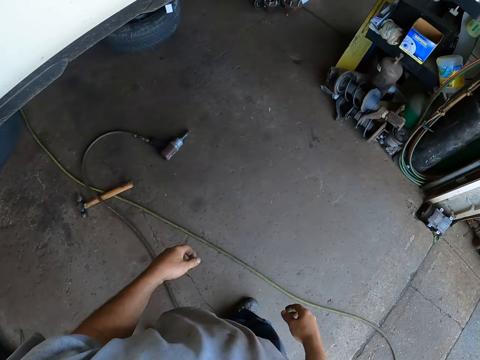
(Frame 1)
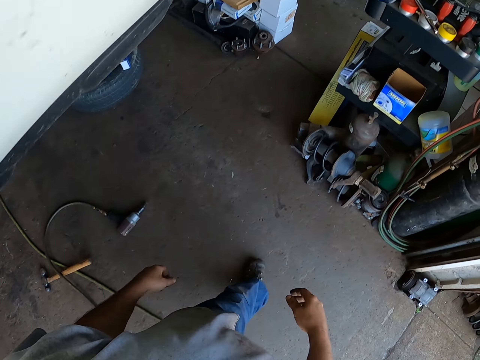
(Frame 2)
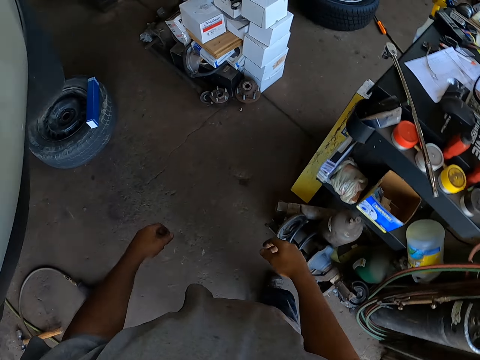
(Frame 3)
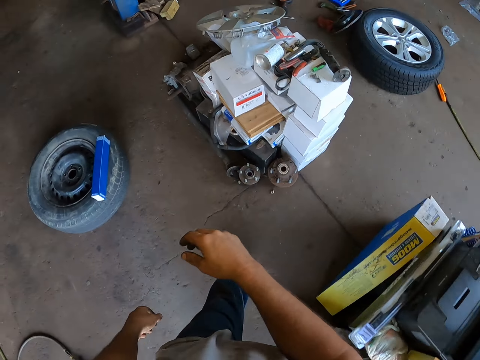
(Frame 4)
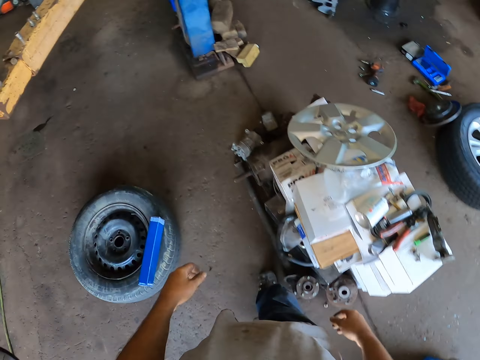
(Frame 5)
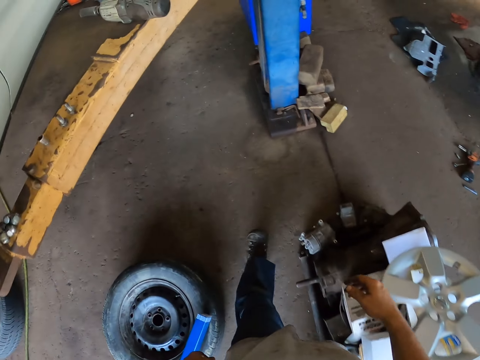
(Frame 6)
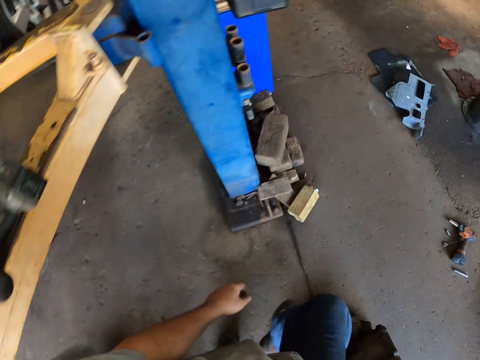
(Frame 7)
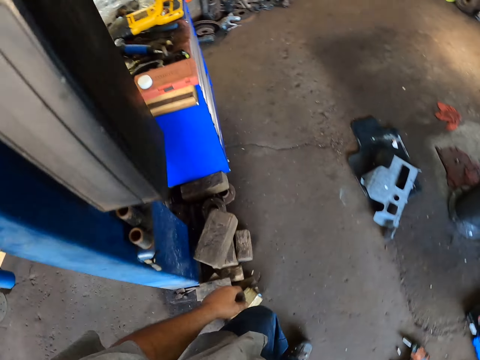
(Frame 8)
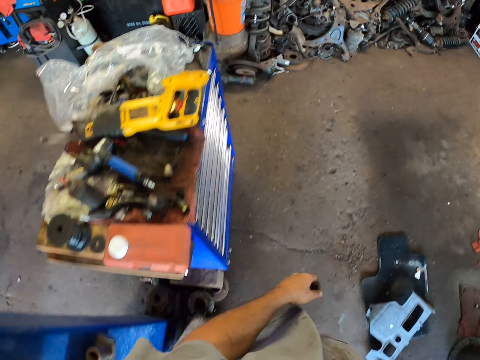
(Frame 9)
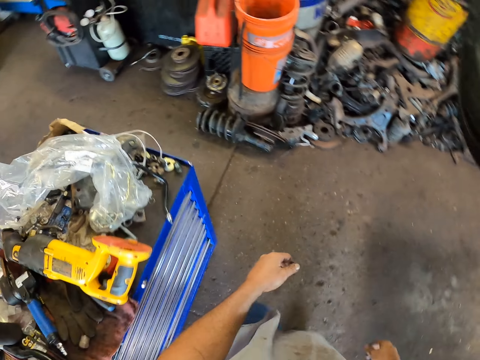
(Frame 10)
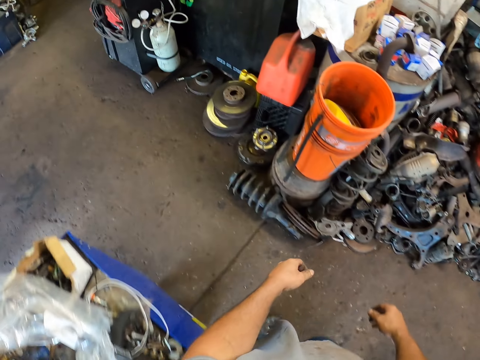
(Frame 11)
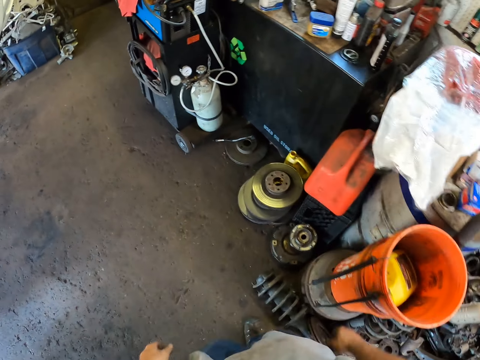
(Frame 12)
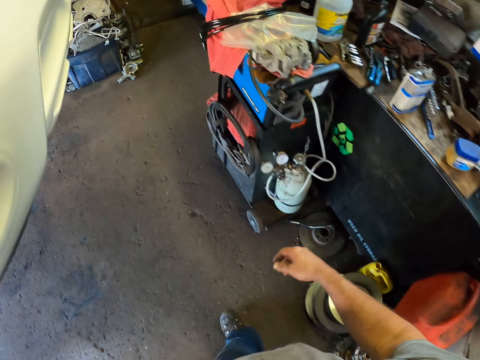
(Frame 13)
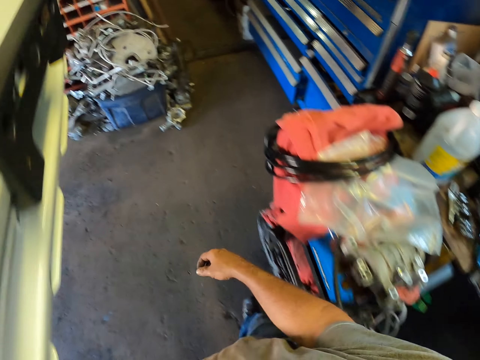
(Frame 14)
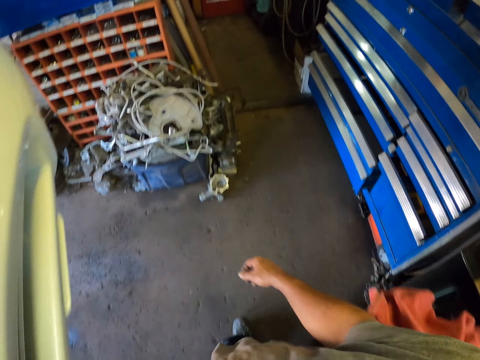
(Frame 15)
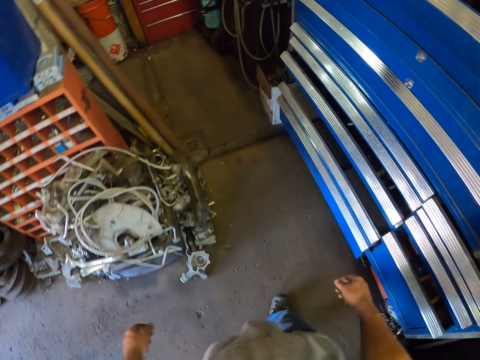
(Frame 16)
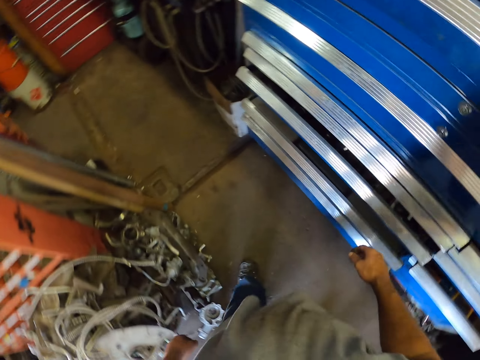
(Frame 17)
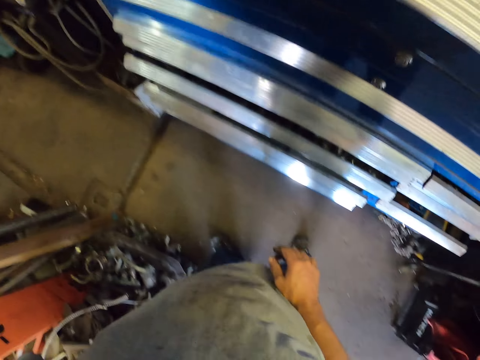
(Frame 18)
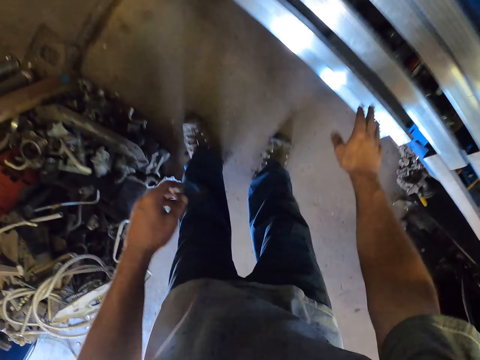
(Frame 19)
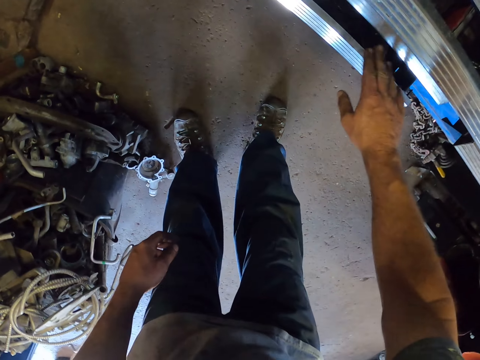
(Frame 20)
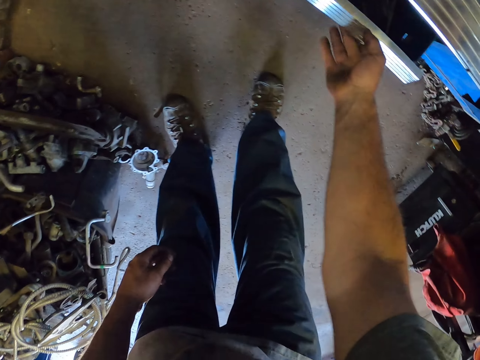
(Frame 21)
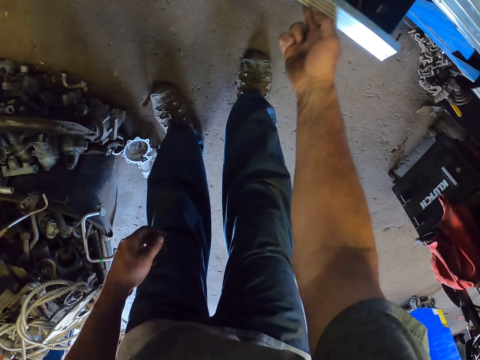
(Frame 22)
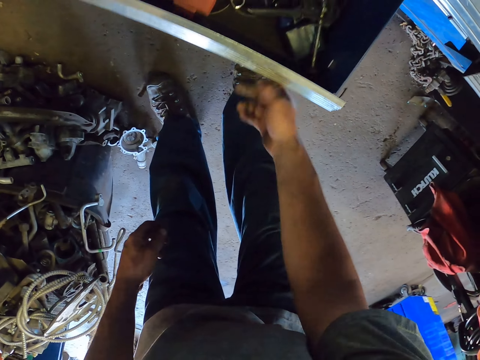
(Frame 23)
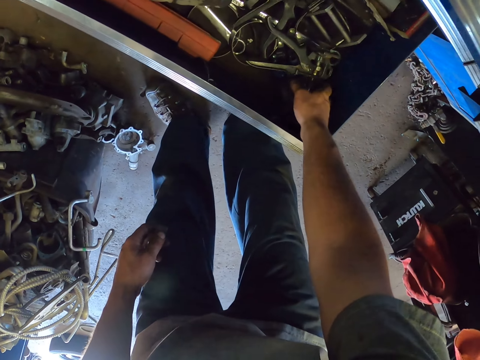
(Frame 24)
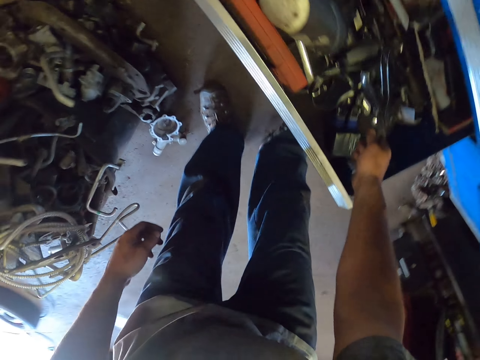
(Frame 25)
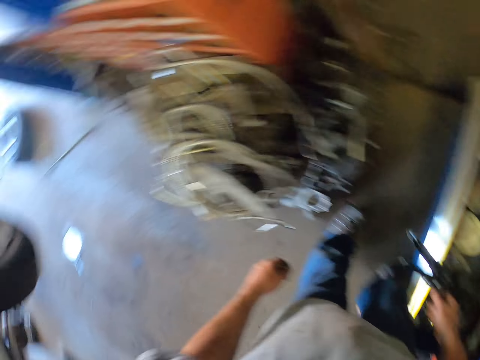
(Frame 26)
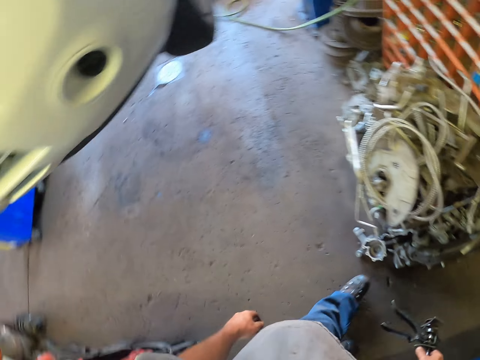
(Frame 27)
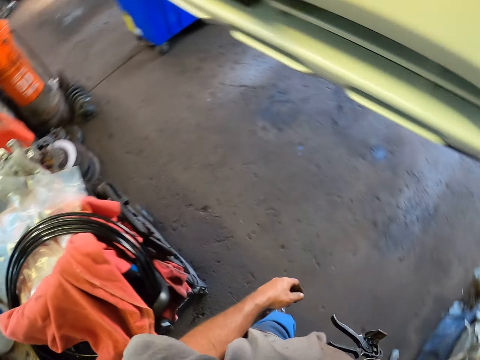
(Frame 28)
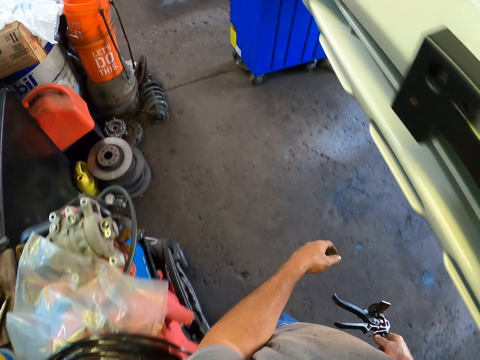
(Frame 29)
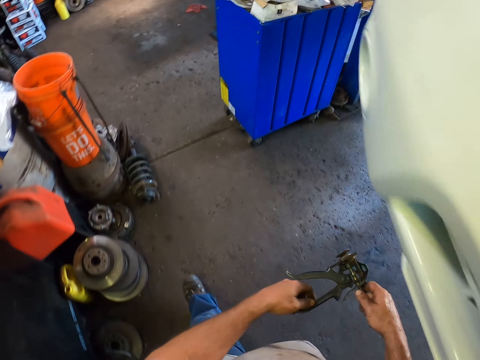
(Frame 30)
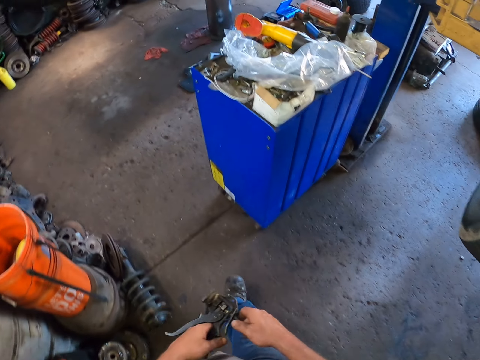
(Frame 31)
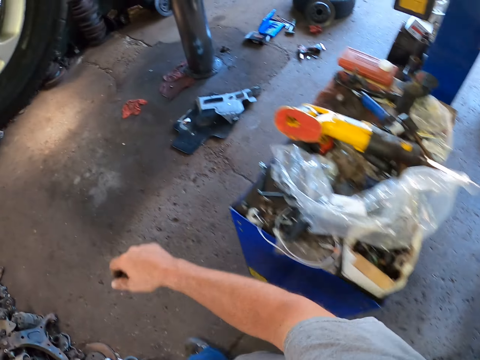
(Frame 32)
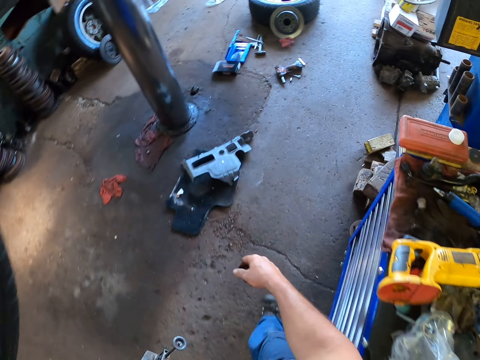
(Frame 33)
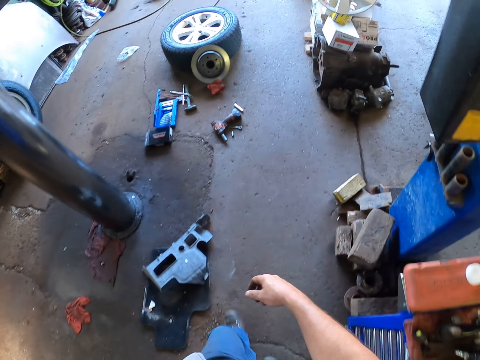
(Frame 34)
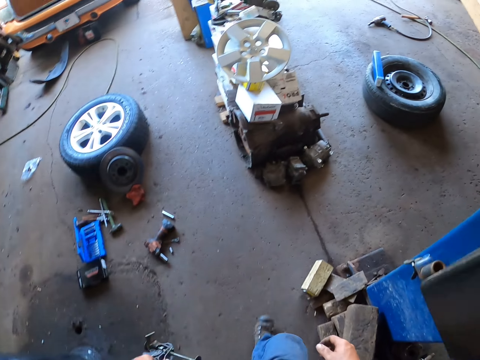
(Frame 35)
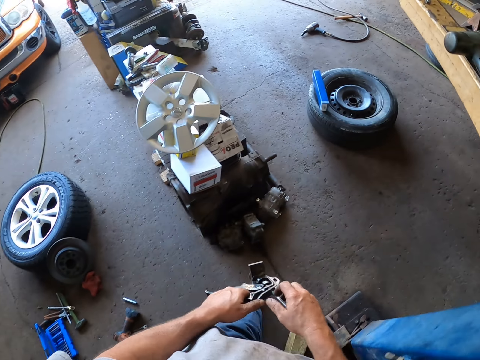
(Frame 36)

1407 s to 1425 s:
The camera wearer walks around the garage. They close the drawer. They close the drawer again. They pull the drawer. They pick up a clipper from the drawer. They walk around in the garage.

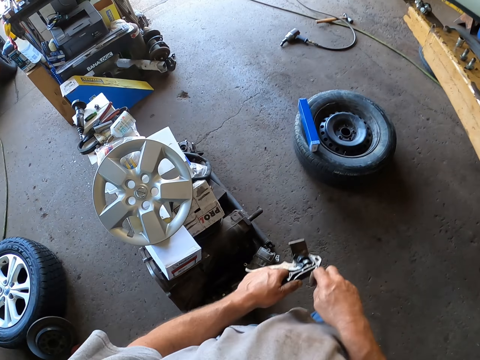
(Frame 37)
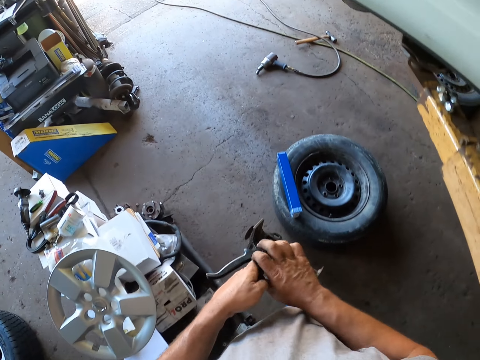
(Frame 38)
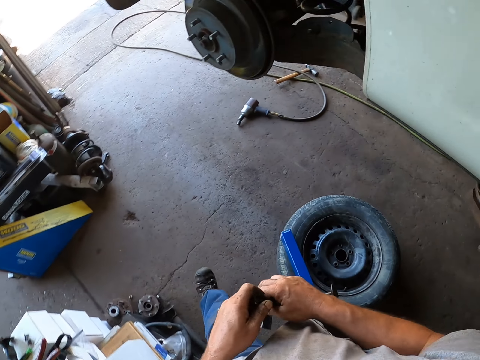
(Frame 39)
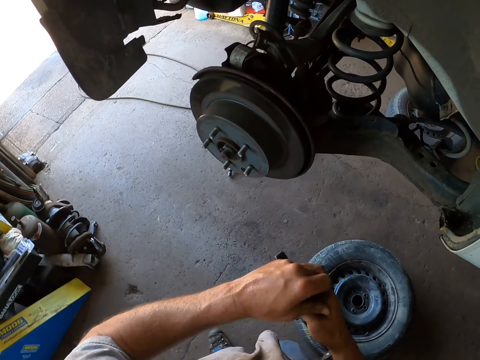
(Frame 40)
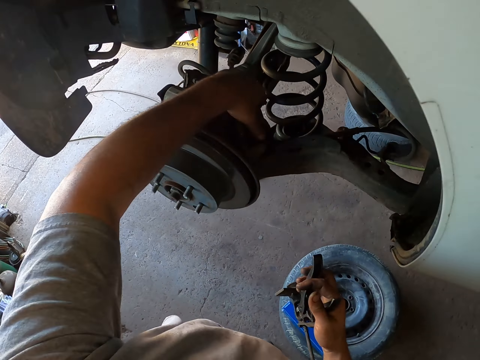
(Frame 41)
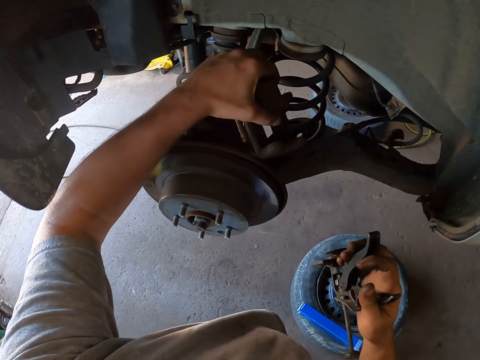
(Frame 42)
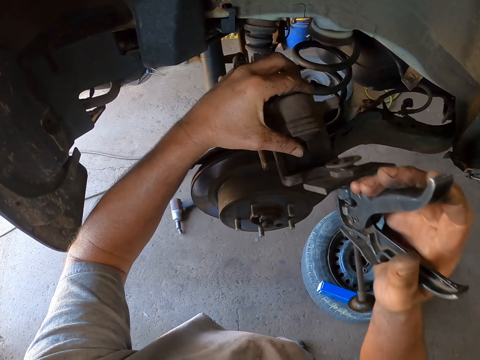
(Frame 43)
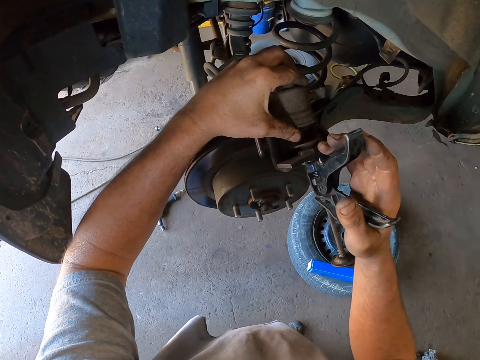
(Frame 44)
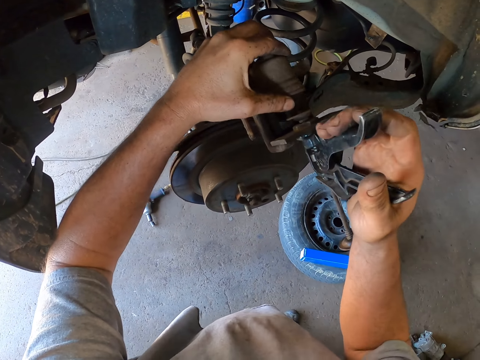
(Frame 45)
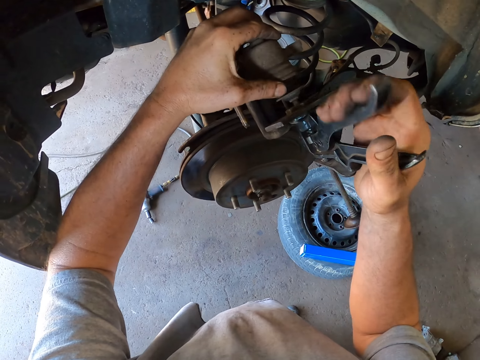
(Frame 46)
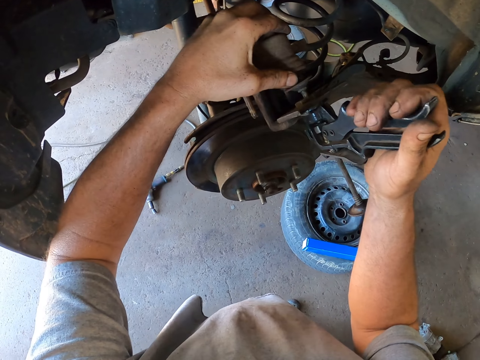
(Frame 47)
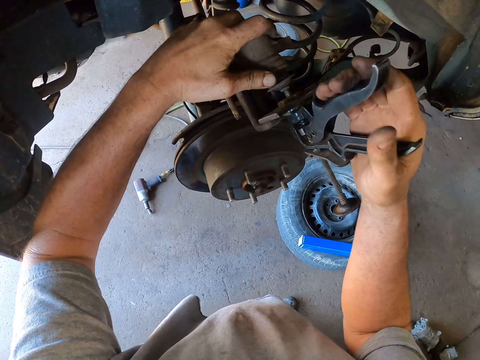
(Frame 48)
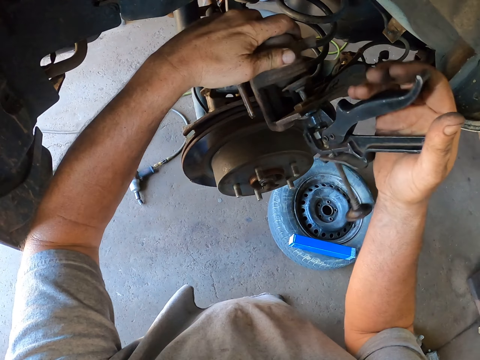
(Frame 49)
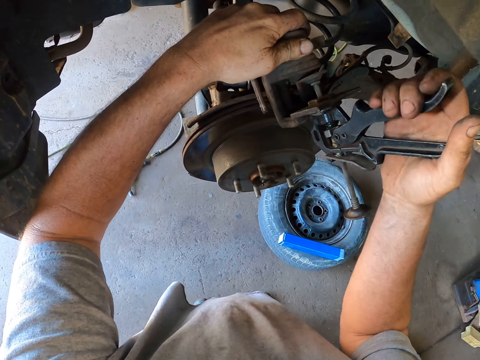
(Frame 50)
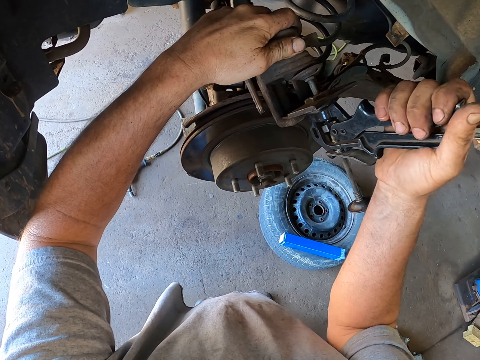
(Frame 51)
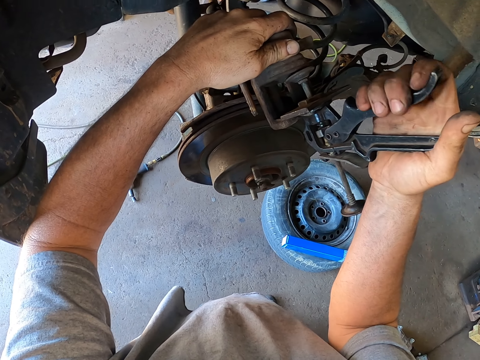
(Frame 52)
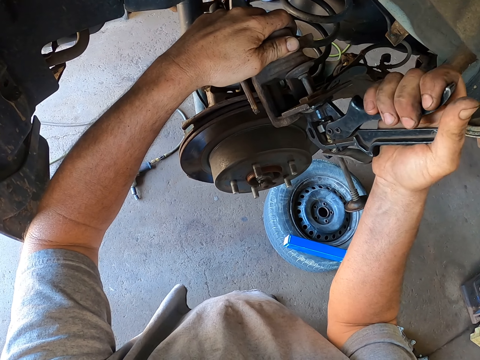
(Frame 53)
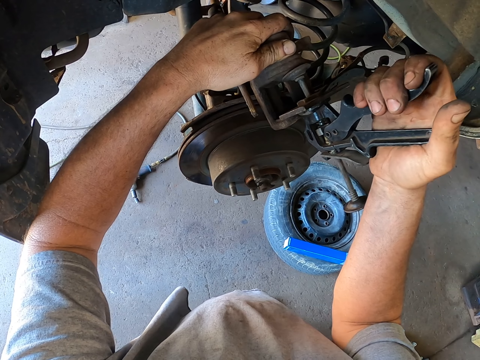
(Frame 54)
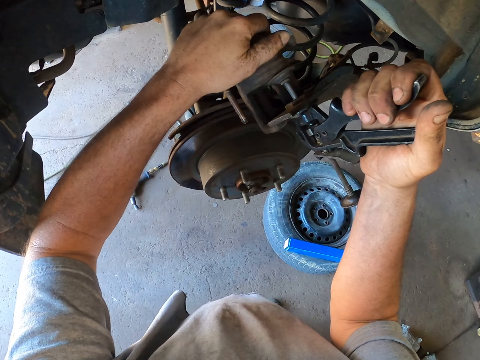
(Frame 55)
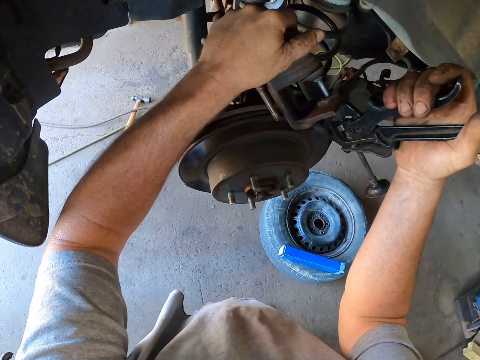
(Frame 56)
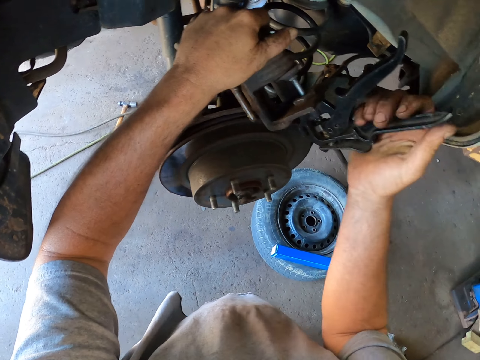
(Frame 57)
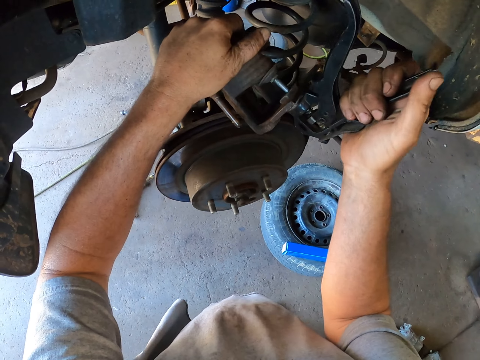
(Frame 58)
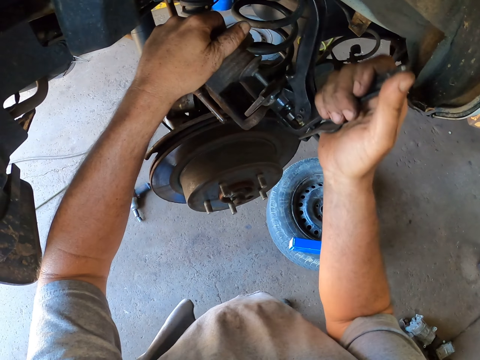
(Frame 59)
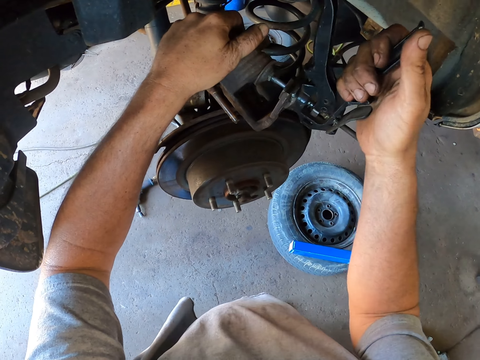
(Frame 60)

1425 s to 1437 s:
The camera wearer adjusts the metal under the car with the clipper.
